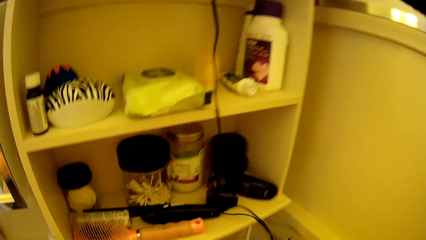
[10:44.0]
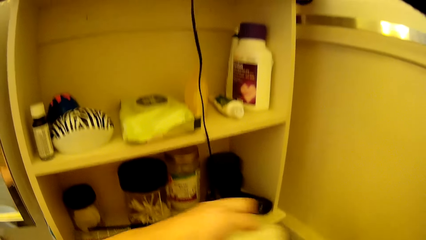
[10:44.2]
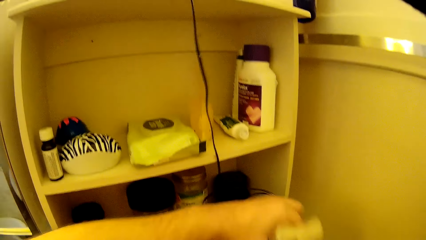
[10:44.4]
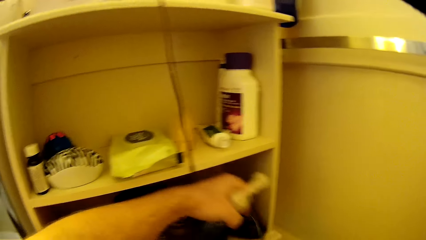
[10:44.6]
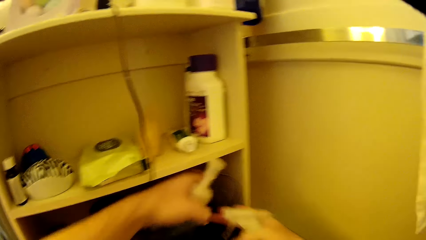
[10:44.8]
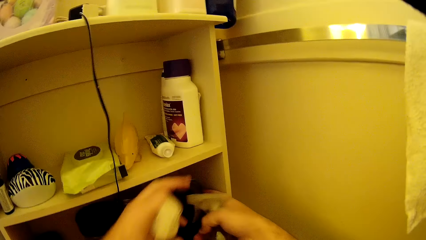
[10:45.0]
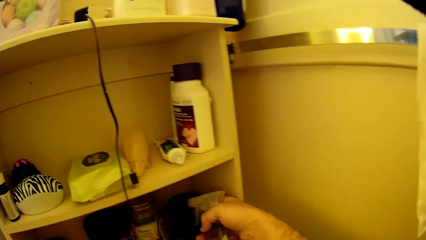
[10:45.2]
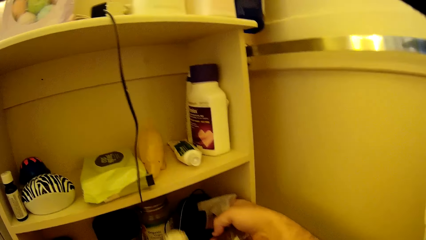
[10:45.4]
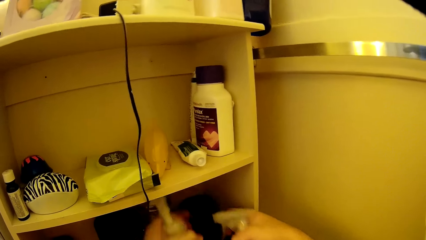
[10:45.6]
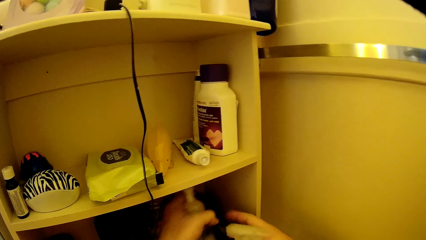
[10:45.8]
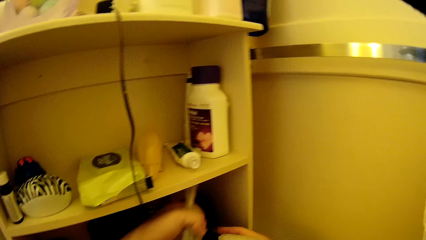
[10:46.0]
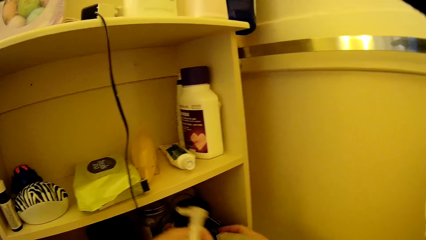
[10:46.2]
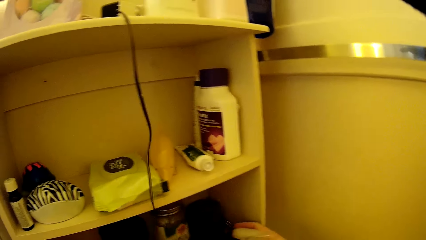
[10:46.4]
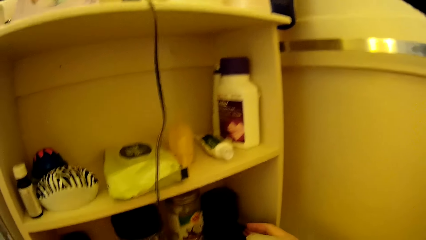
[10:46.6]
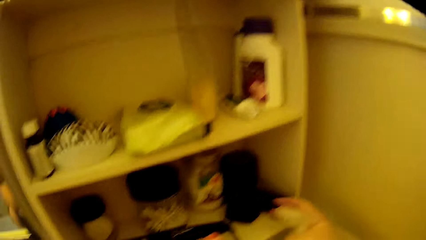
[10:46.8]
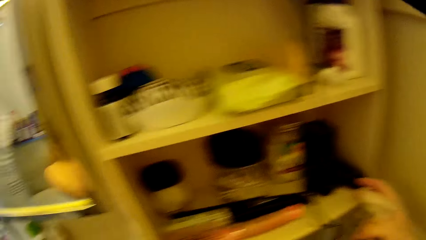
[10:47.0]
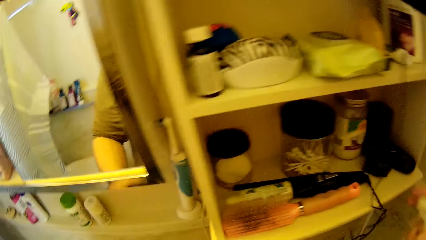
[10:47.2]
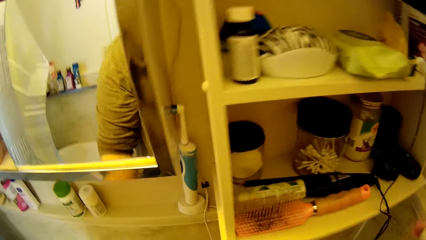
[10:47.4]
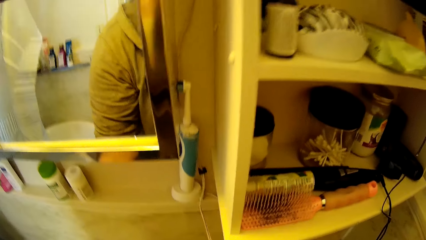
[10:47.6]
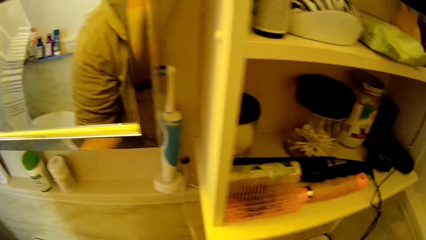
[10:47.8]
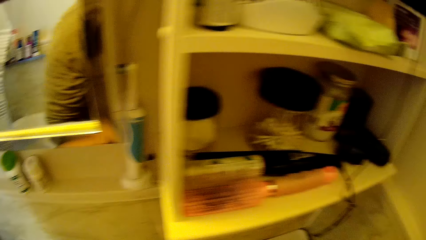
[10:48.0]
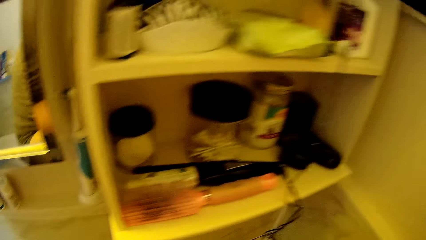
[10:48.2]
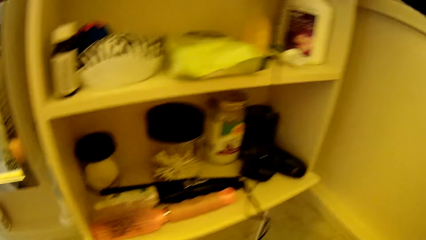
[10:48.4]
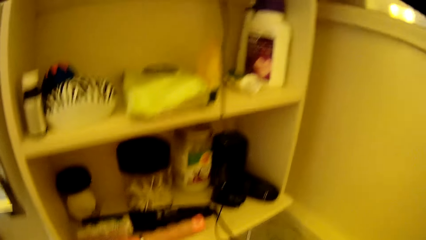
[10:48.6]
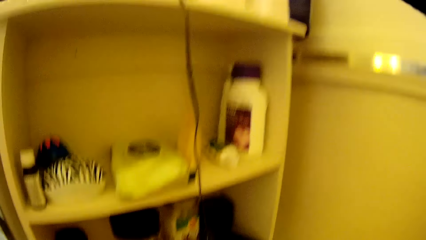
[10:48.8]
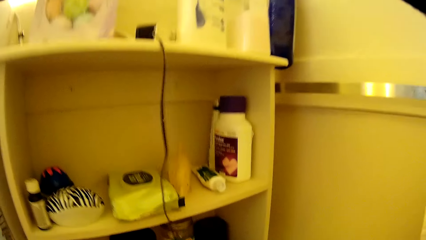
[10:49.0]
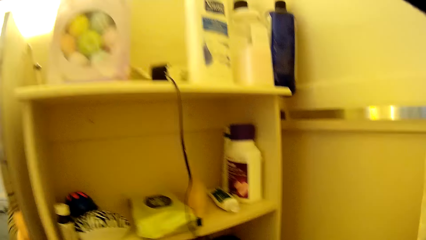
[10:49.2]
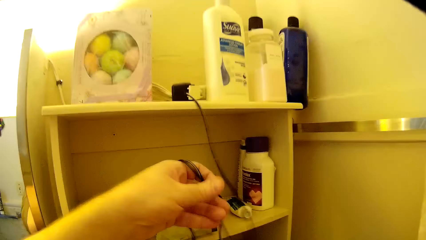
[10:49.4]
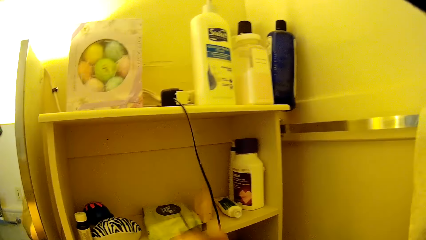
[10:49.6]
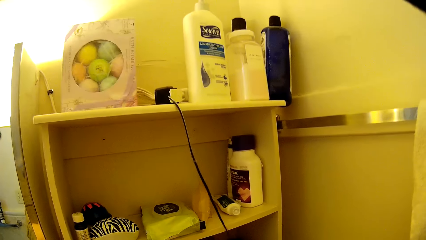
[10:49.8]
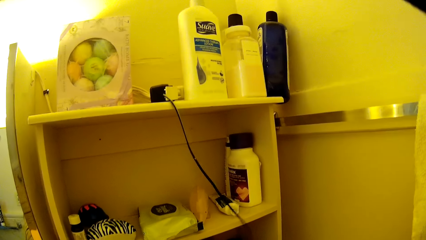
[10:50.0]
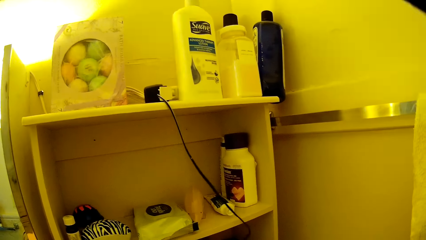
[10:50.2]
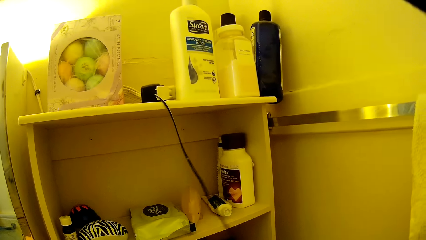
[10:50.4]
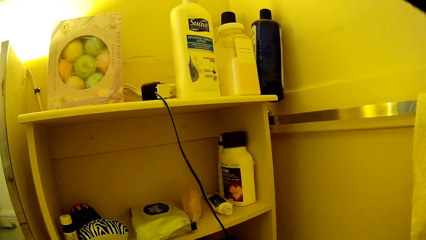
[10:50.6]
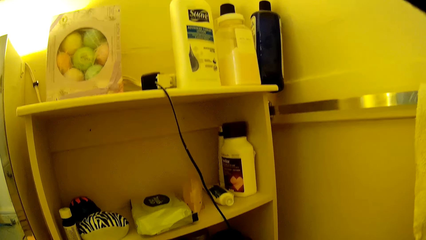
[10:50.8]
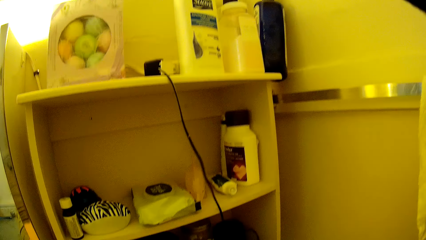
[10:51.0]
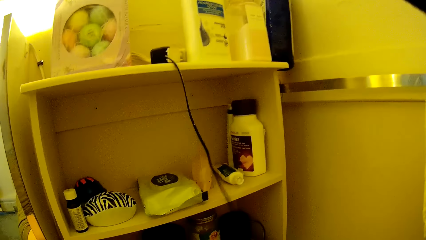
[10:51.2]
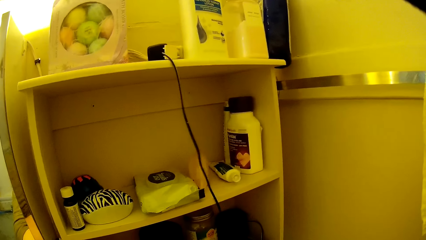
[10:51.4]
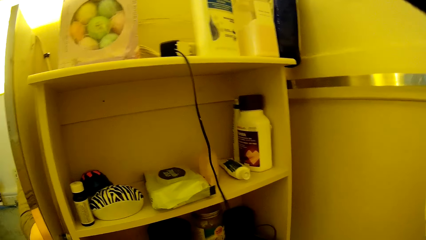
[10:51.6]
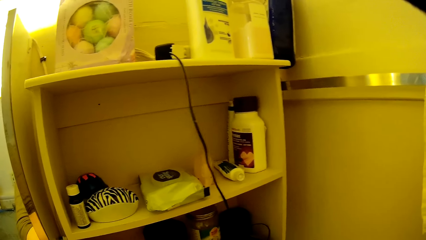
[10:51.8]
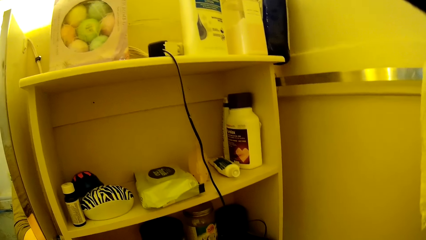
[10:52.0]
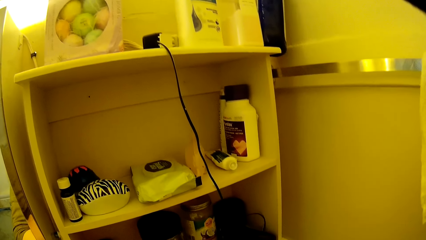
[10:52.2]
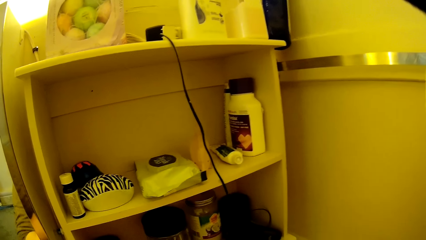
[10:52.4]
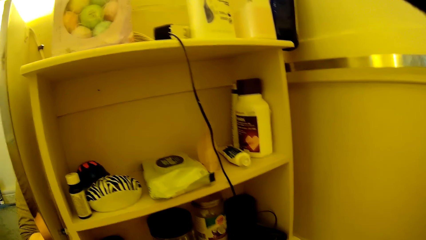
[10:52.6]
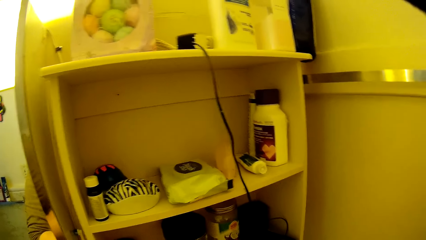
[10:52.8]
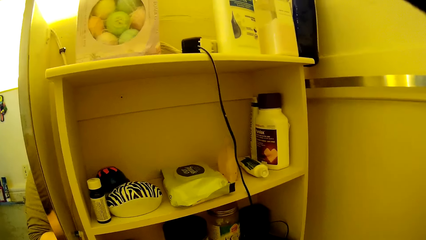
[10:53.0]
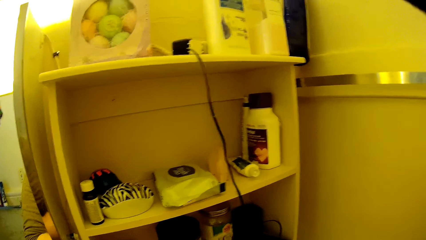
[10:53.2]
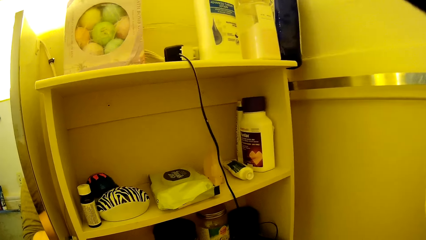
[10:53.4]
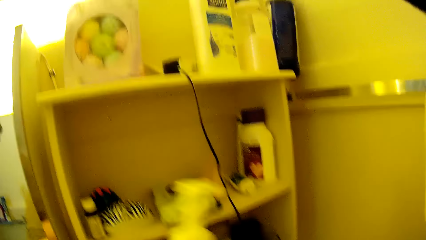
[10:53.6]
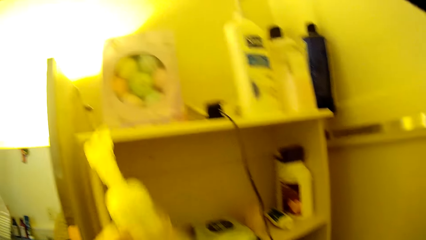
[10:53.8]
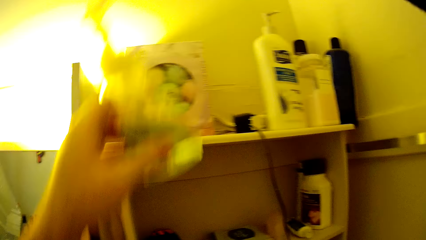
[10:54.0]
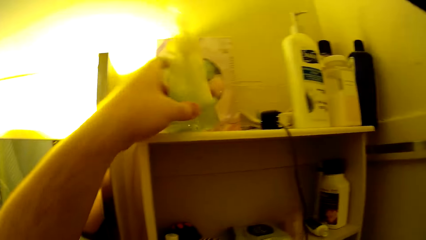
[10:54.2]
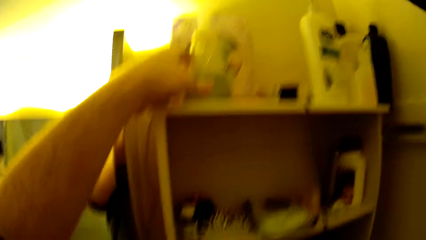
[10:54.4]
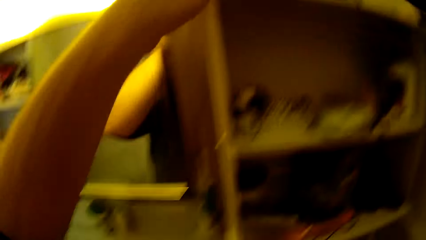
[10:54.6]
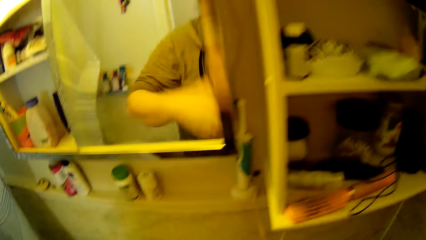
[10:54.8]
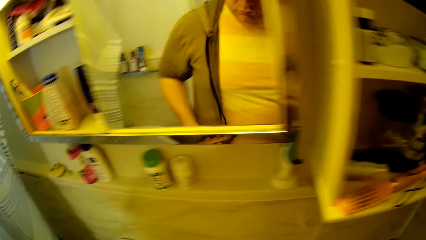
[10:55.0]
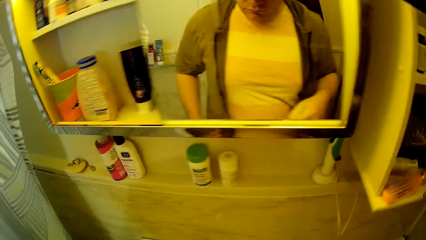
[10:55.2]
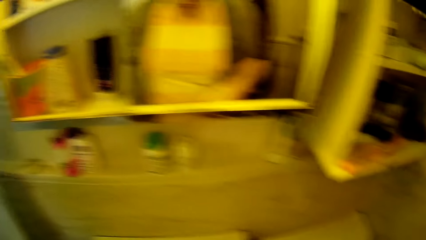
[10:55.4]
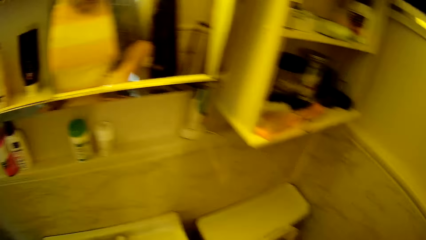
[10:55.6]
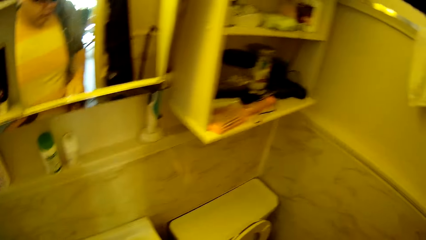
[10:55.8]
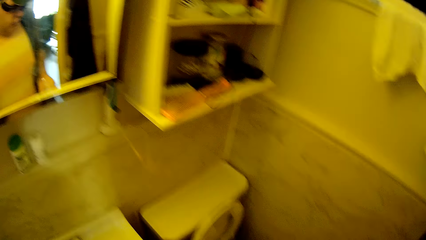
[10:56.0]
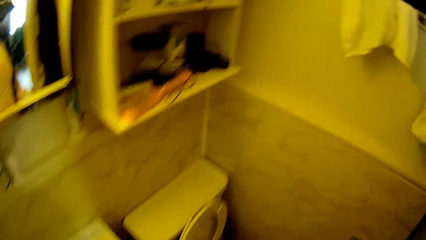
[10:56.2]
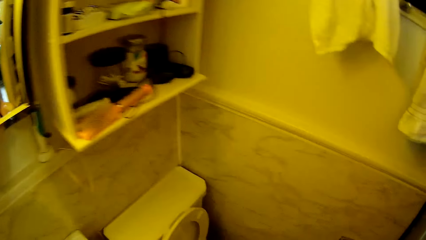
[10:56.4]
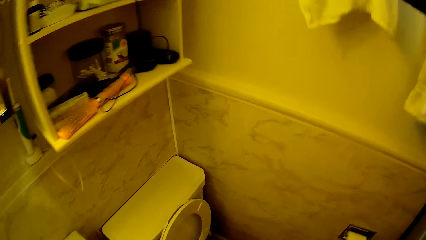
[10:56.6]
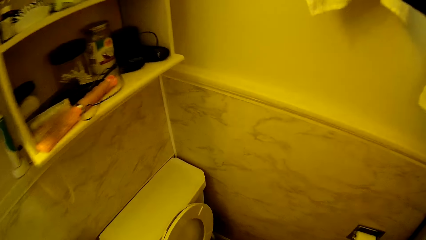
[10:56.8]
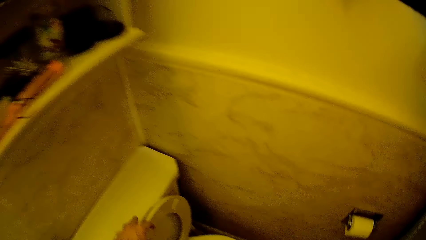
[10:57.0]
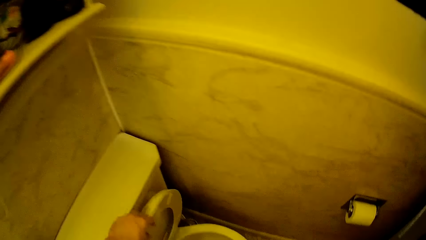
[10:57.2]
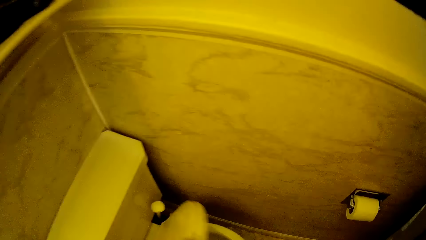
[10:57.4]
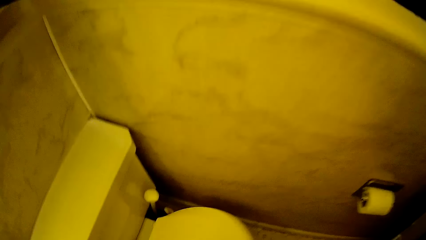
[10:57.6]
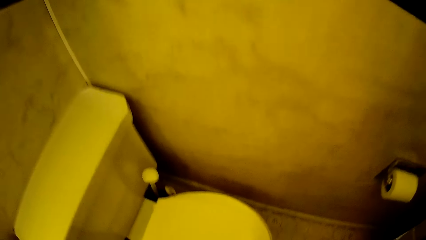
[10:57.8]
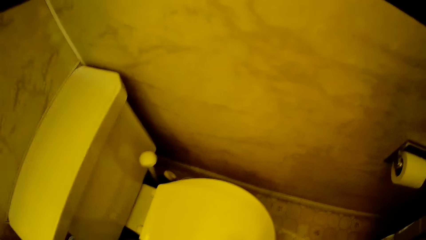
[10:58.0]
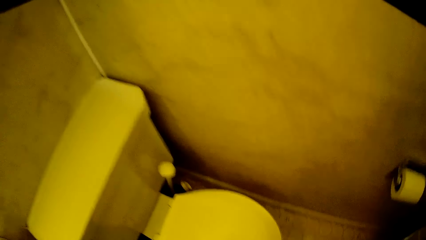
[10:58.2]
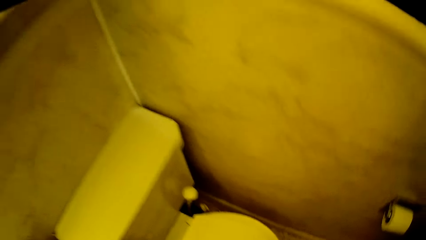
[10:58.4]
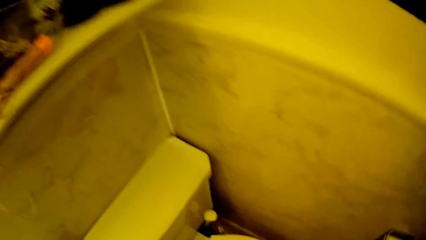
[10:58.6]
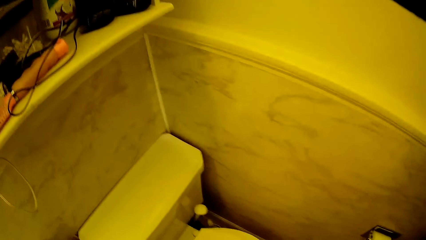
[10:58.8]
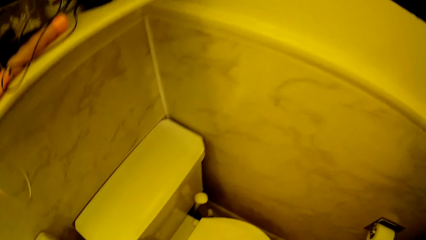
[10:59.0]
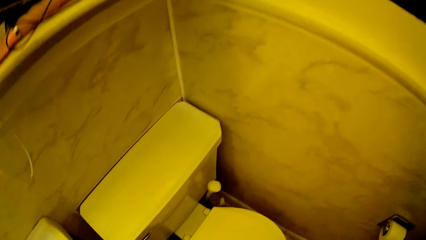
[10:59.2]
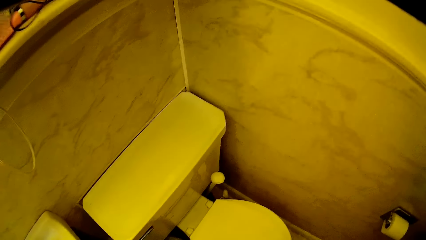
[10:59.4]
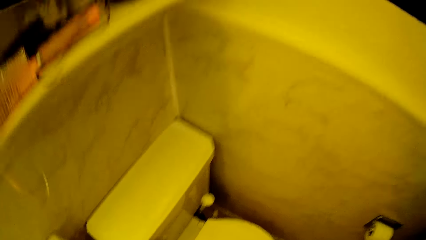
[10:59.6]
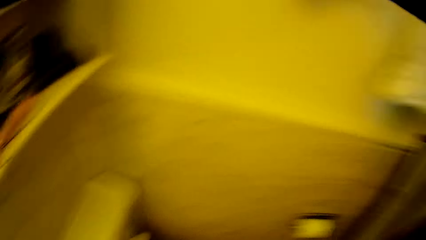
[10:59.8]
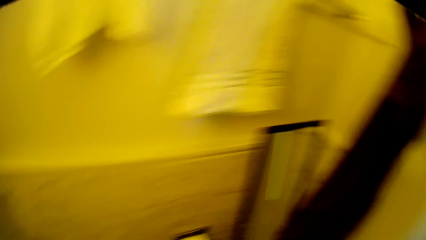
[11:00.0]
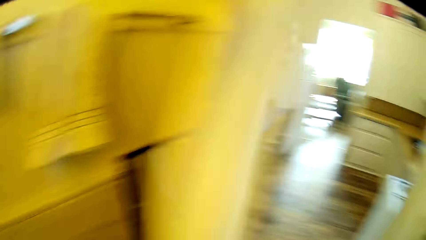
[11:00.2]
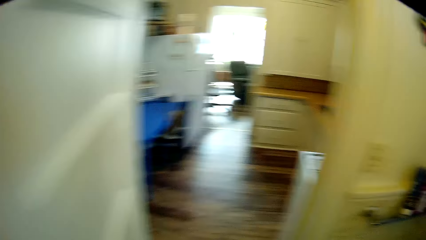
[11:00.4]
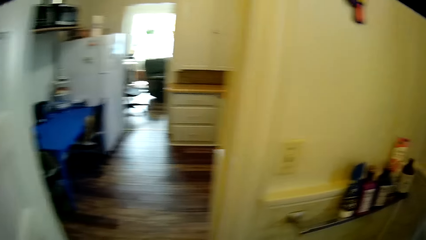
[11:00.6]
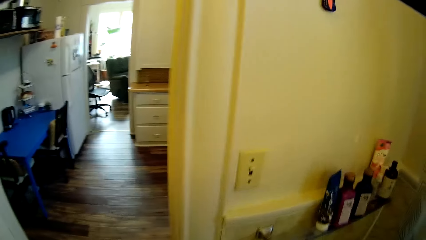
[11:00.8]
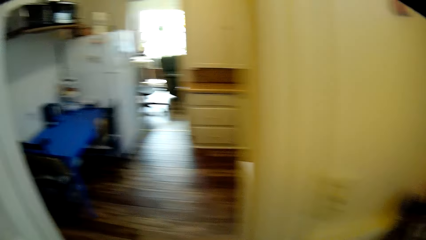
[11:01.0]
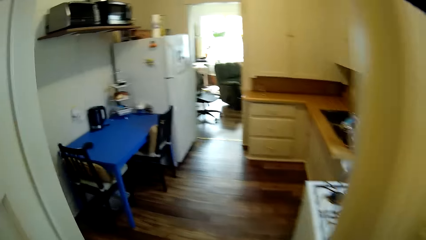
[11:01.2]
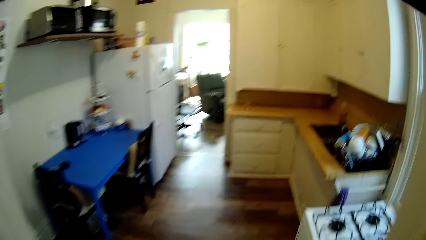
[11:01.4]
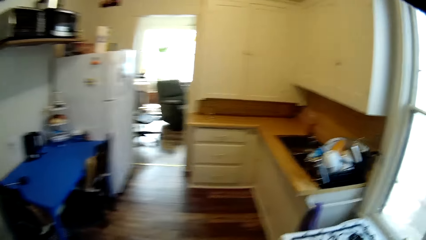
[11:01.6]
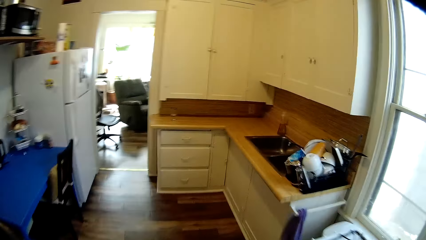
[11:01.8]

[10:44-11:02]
The camera wearer fixes a cable. They put a spray bottle on the shelf. They close the toilet bowl. They drop the toilet seat lid.
